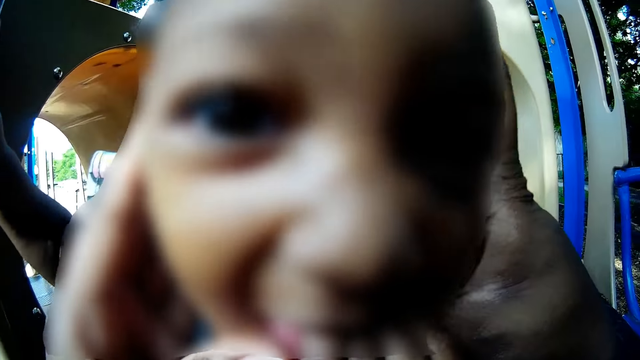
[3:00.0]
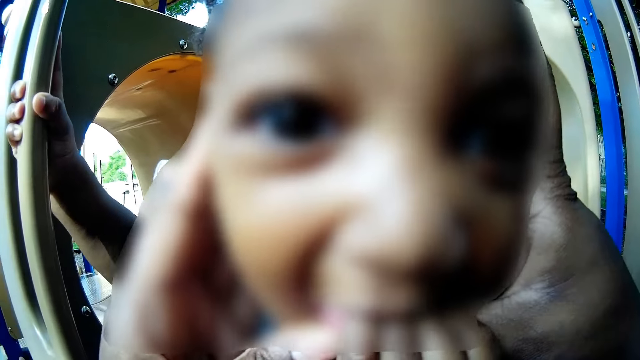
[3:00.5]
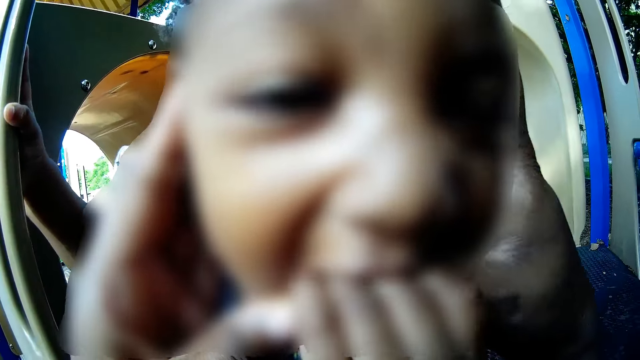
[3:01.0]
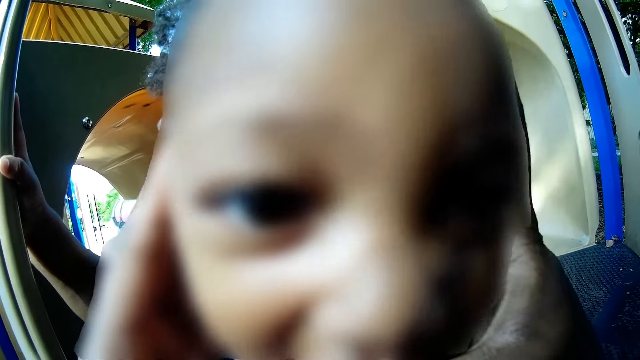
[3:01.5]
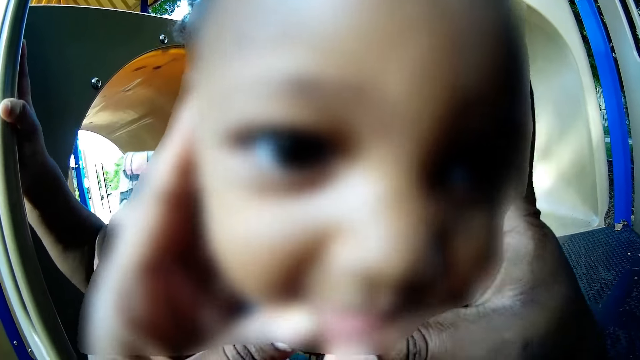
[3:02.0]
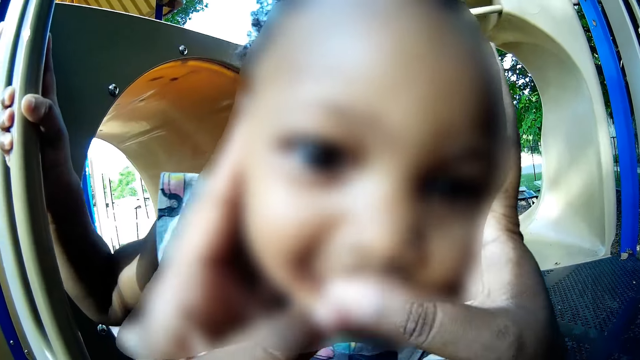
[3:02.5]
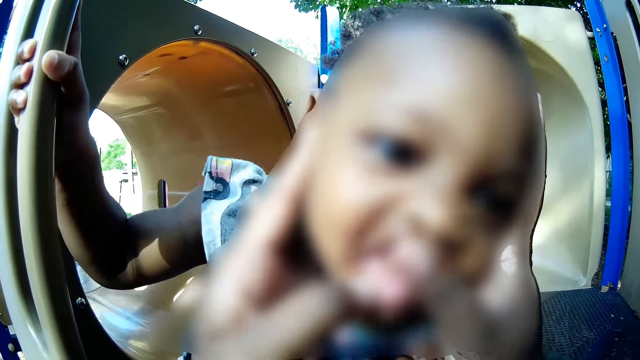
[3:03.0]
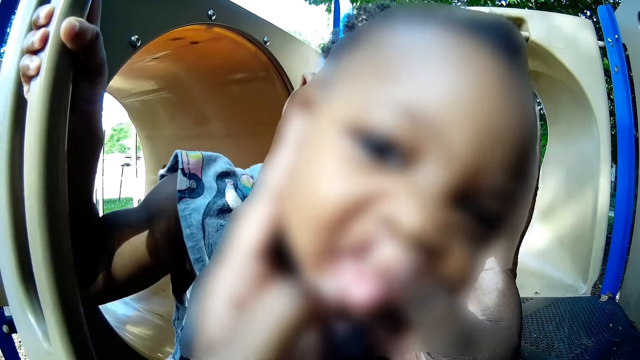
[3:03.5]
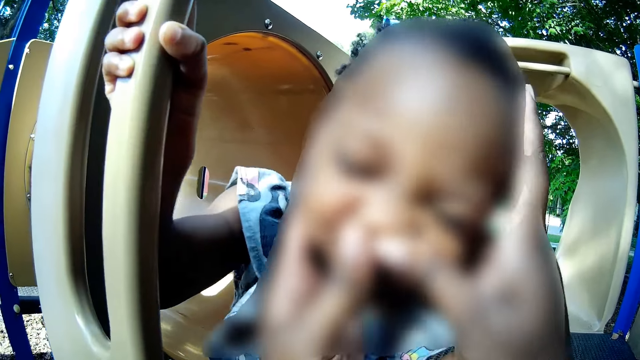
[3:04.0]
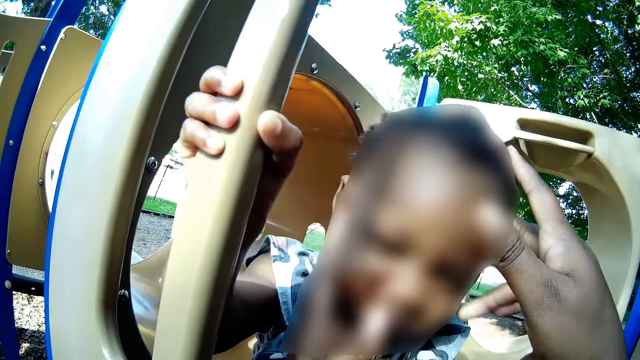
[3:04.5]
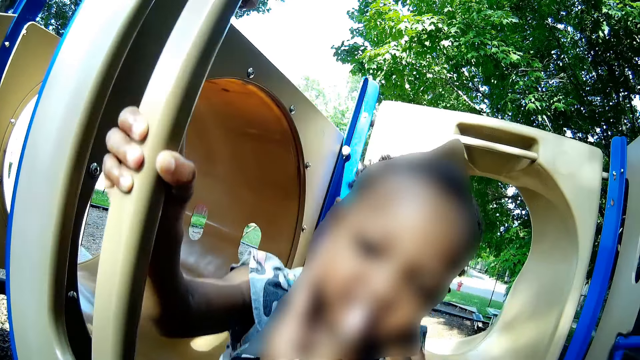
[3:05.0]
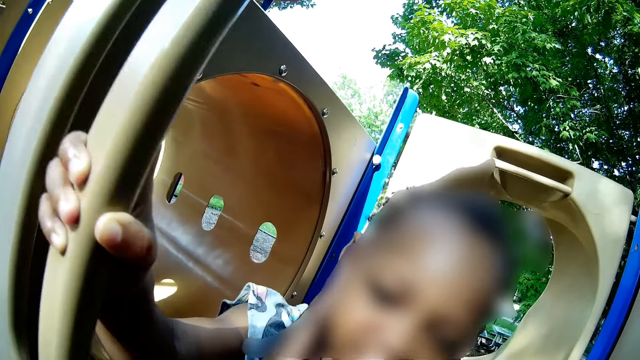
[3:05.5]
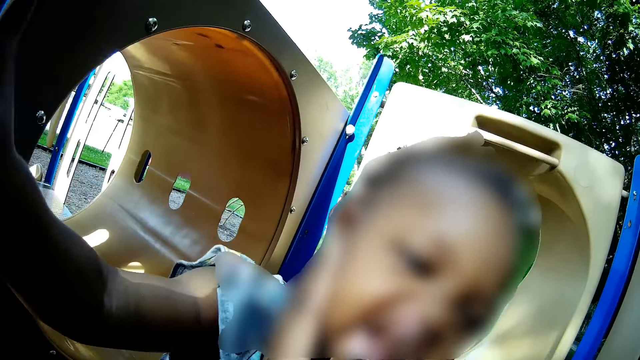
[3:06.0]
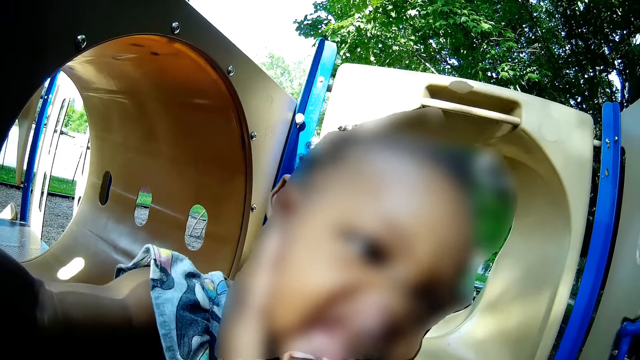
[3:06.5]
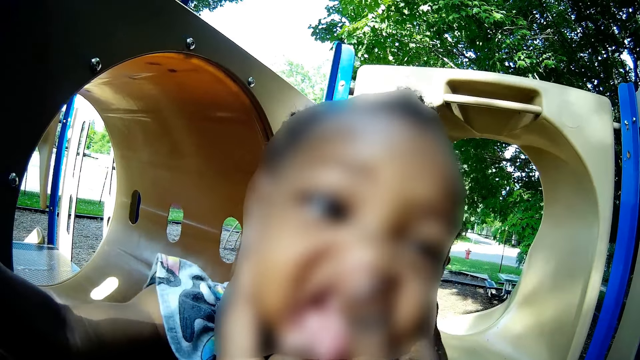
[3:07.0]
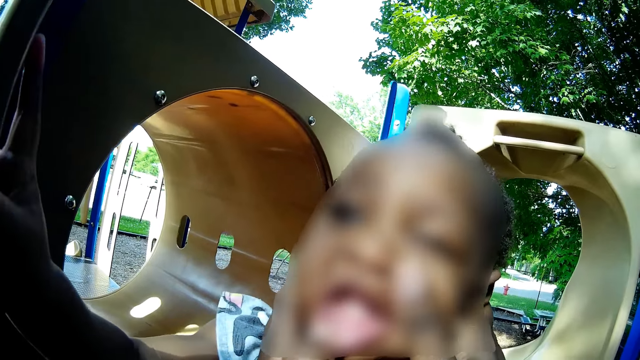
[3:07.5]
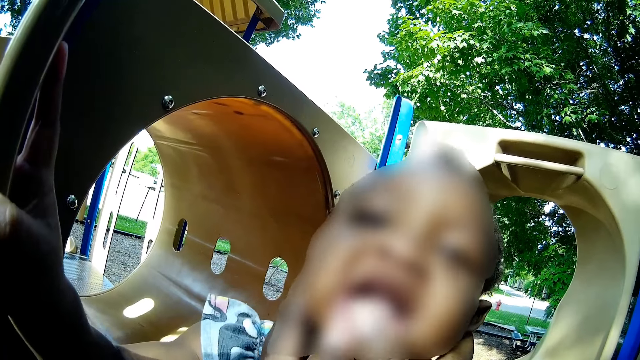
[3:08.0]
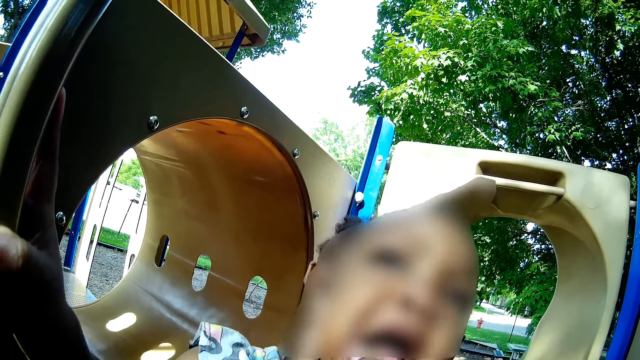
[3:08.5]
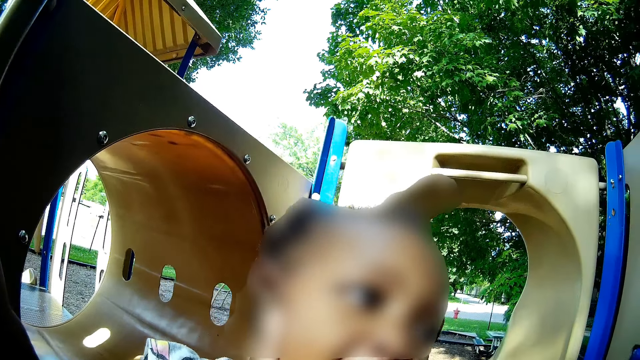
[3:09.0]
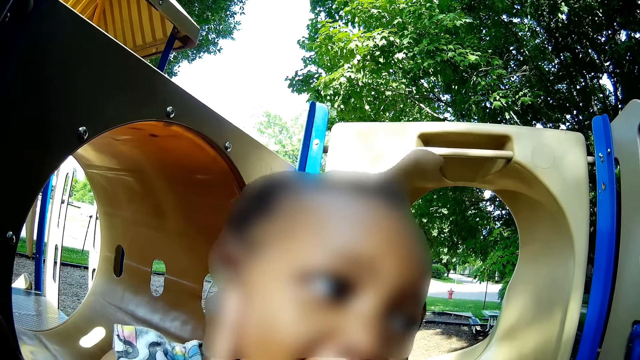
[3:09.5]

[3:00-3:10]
The camera wearer looks at the baby. They open the baby's mouth with both hands. They speak to the baby. They check the baby's mouth. They speak to the baby. The baby shouts.

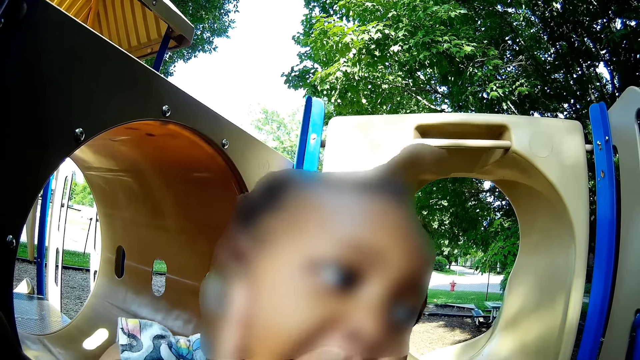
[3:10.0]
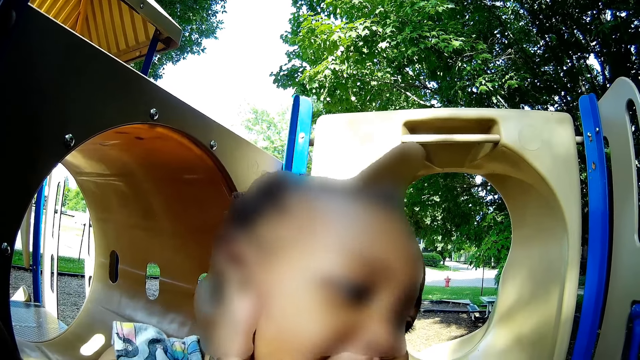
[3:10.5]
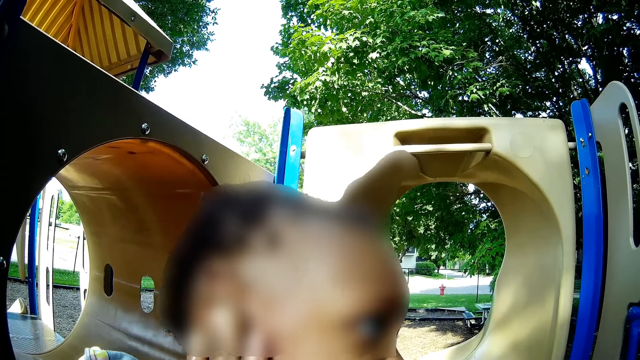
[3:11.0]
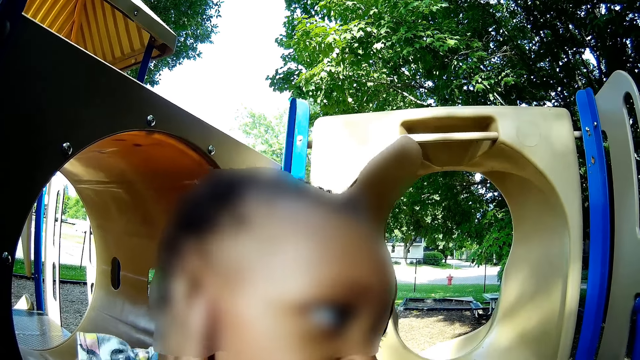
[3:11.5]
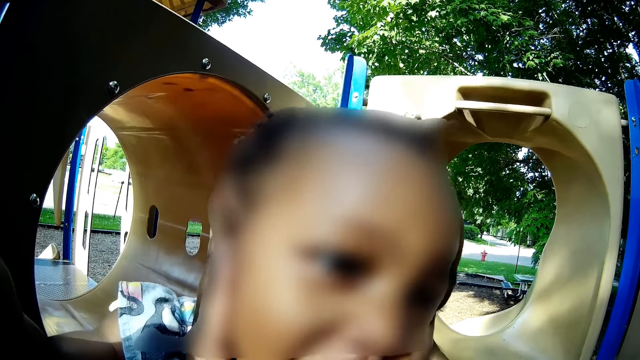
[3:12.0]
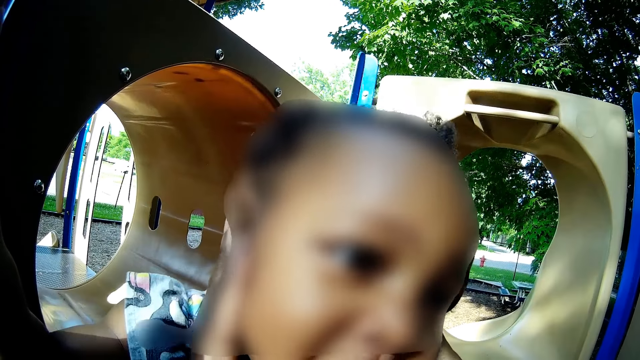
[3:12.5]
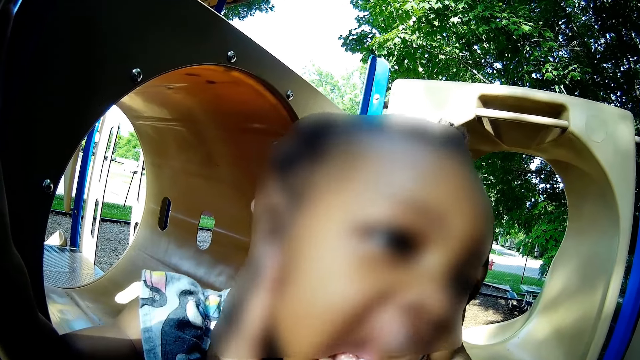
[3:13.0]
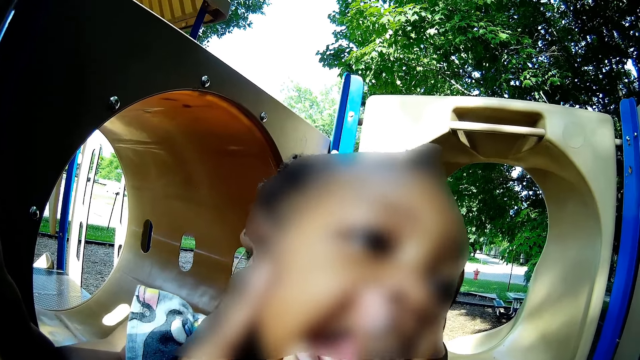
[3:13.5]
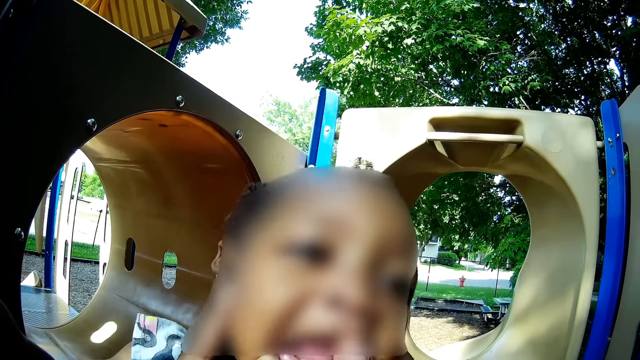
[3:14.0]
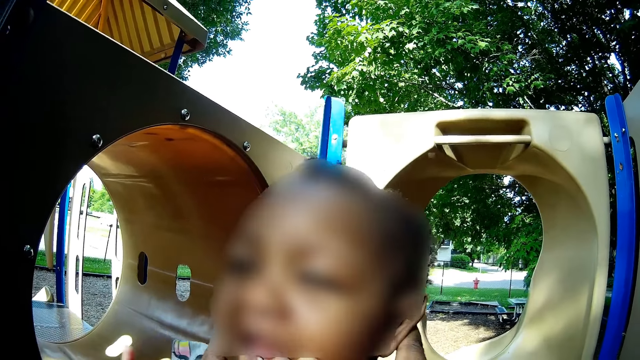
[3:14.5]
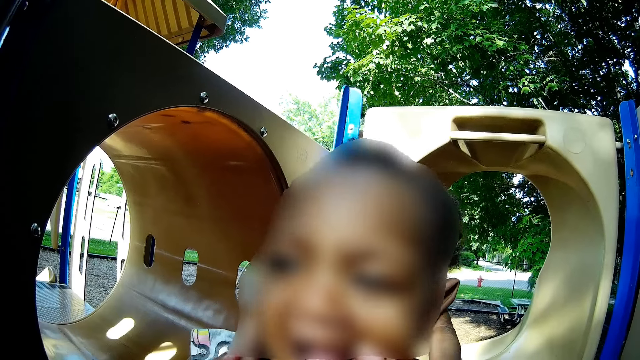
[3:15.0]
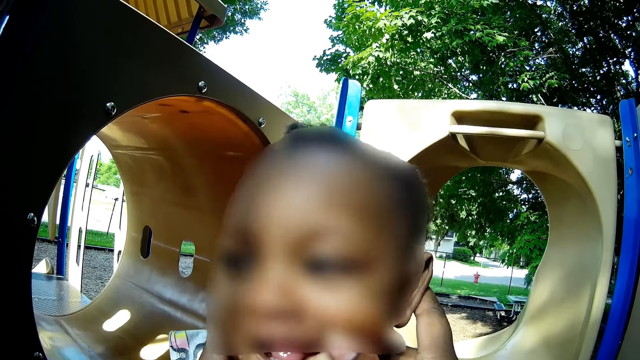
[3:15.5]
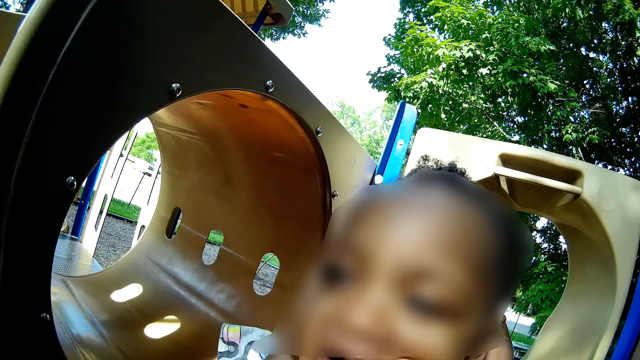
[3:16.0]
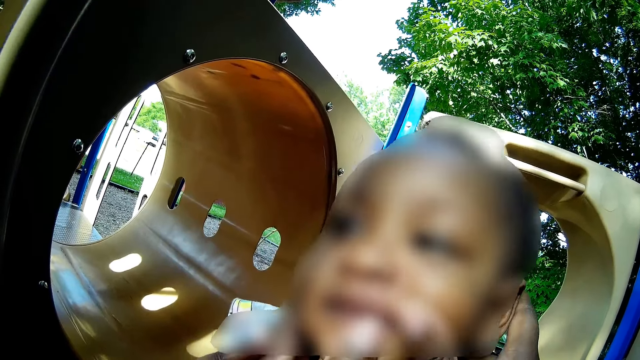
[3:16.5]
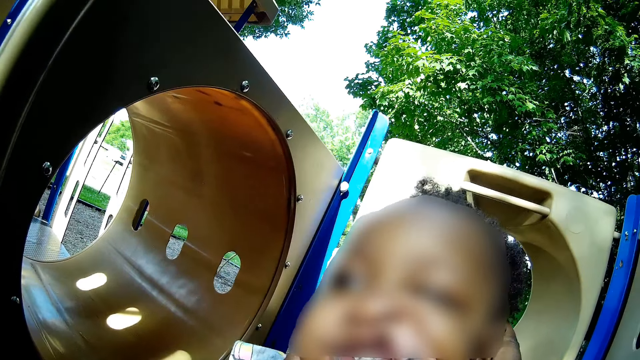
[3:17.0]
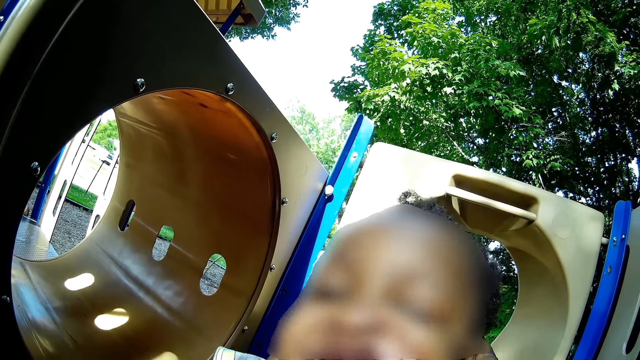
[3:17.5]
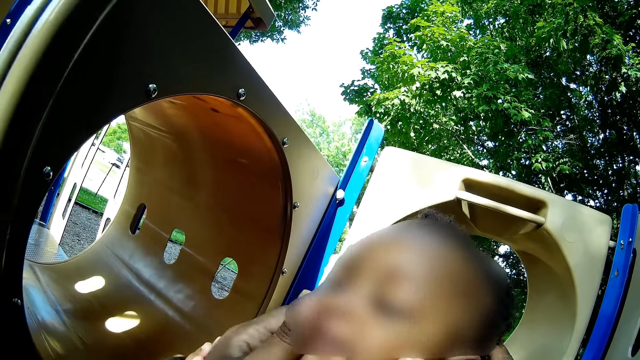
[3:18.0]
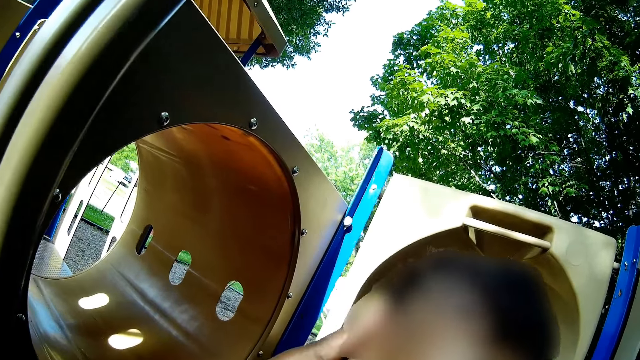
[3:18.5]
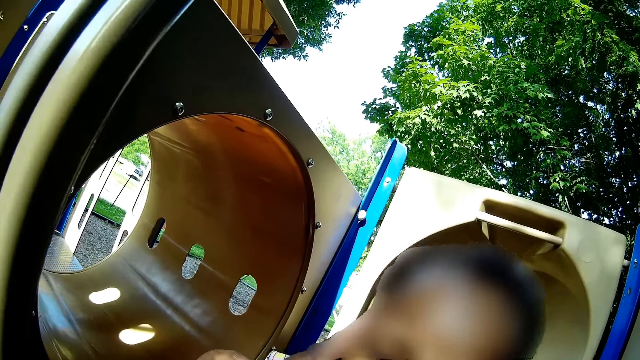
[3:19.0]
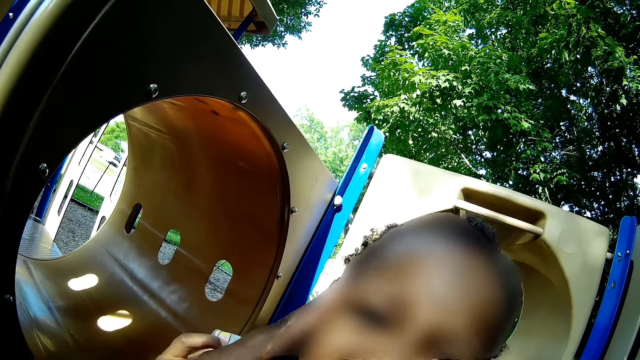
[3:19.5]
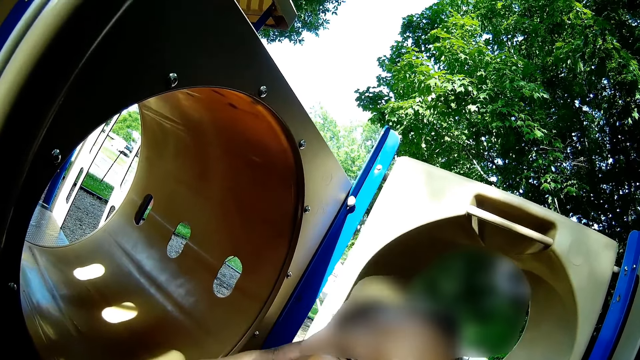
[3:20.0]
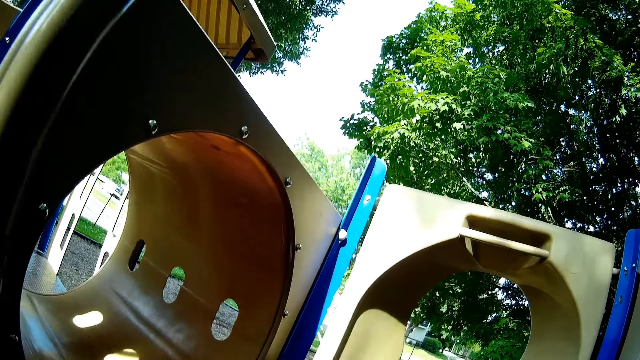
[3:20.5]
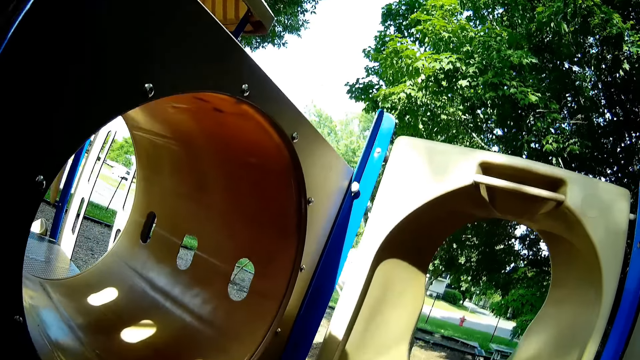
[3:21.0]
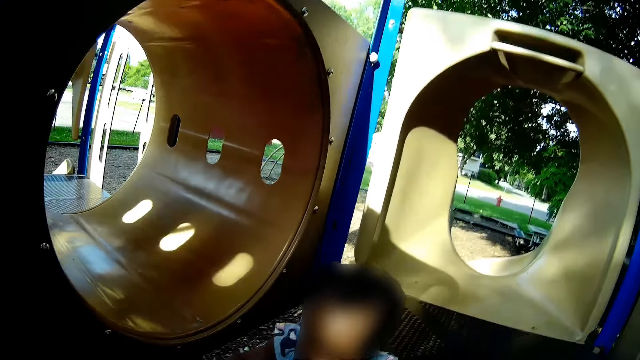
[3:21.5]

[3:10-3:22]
The camera wearer speaks to the baby.
